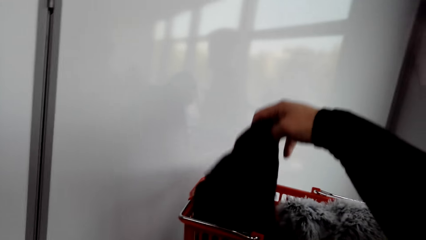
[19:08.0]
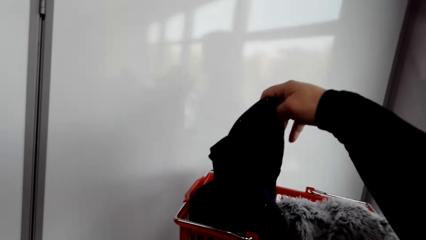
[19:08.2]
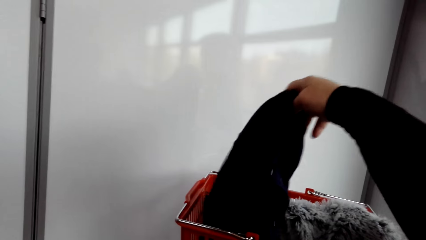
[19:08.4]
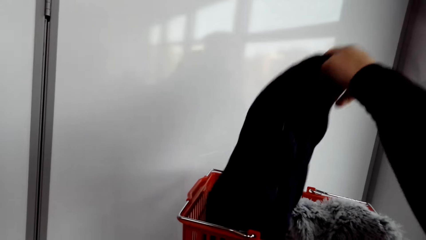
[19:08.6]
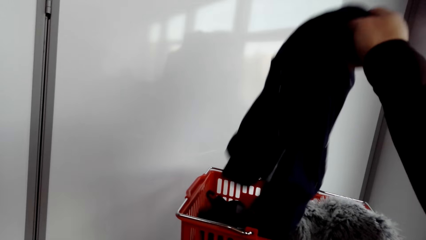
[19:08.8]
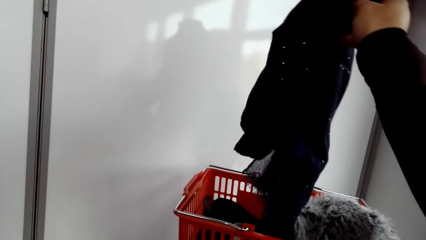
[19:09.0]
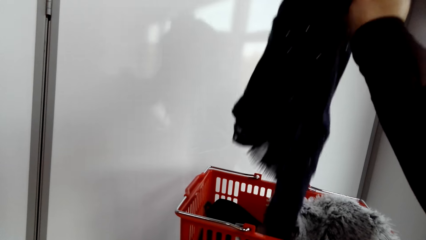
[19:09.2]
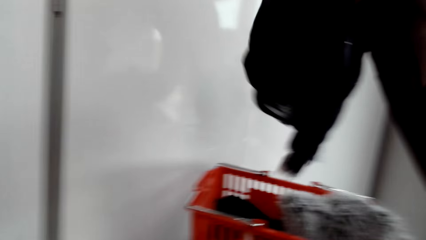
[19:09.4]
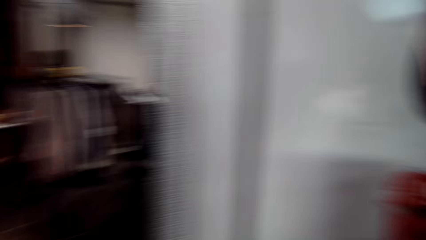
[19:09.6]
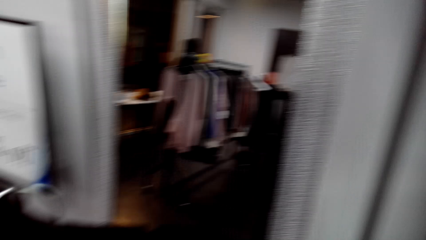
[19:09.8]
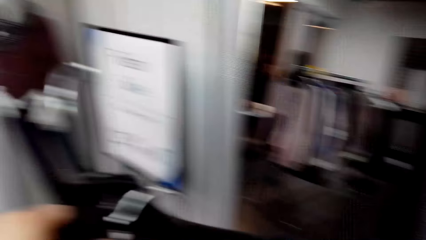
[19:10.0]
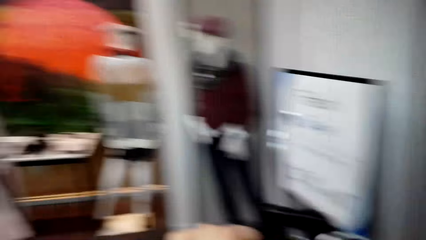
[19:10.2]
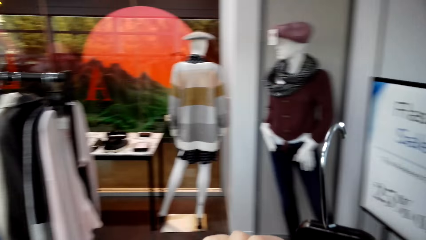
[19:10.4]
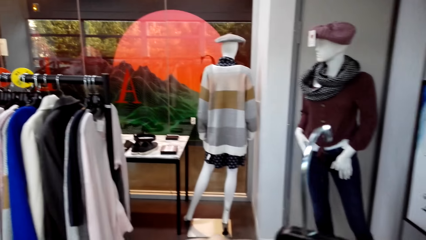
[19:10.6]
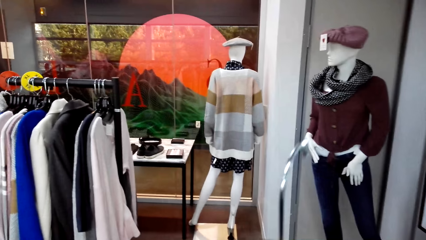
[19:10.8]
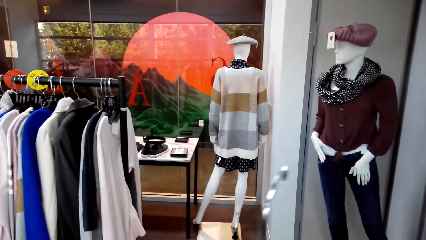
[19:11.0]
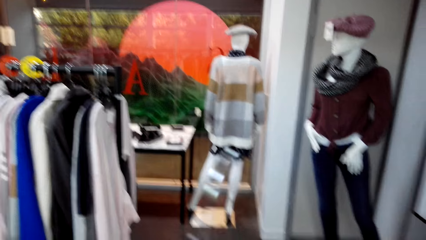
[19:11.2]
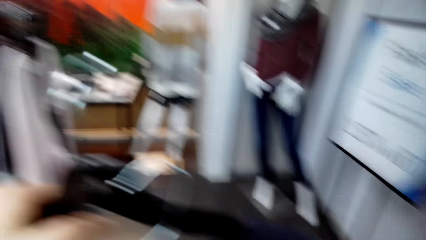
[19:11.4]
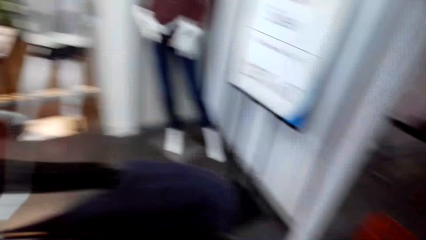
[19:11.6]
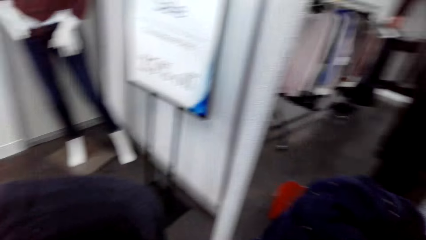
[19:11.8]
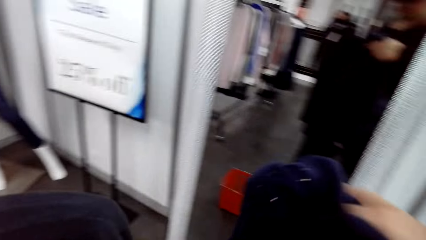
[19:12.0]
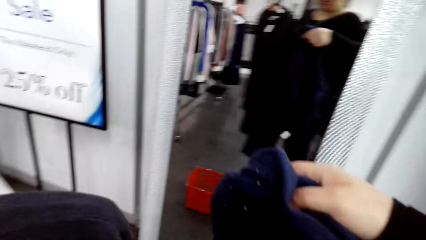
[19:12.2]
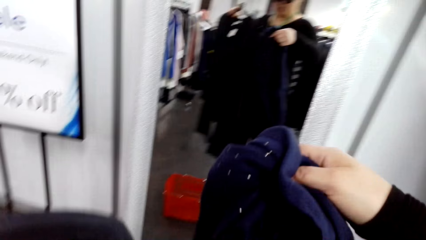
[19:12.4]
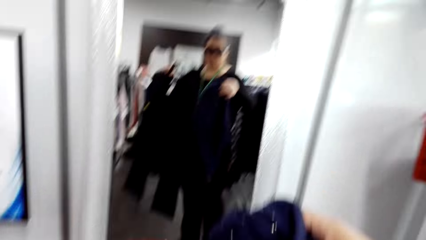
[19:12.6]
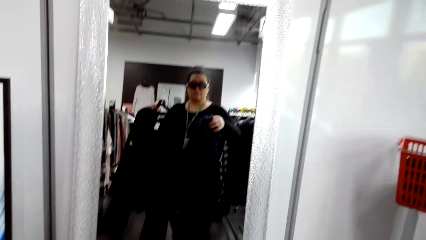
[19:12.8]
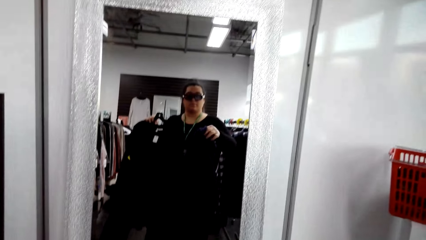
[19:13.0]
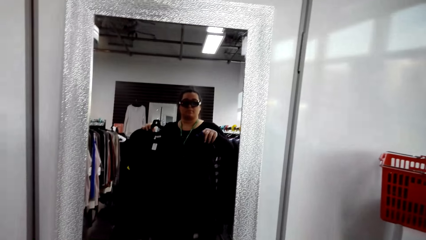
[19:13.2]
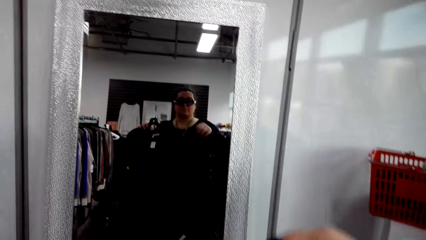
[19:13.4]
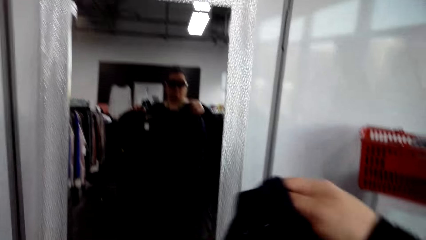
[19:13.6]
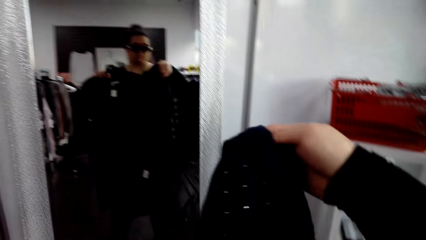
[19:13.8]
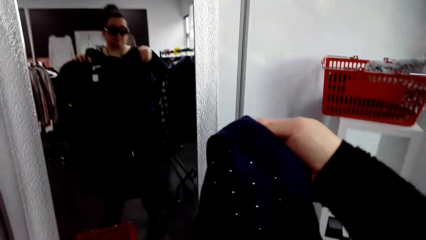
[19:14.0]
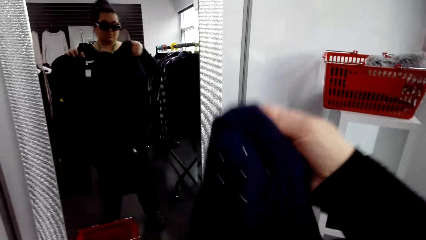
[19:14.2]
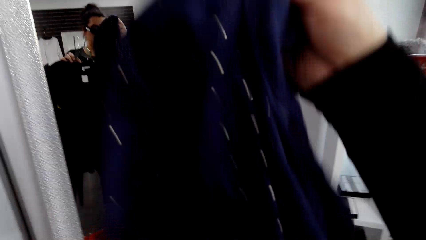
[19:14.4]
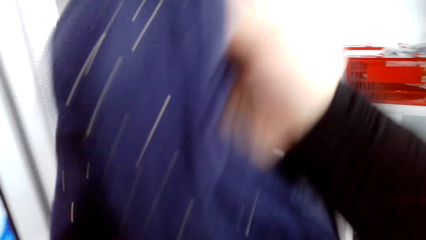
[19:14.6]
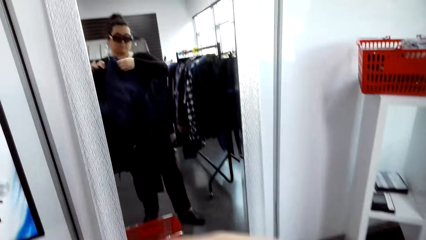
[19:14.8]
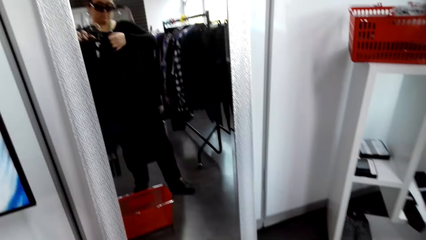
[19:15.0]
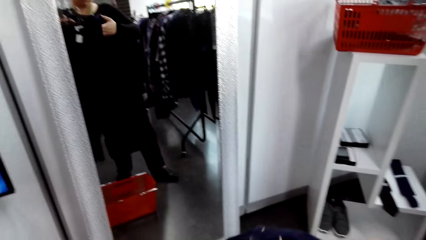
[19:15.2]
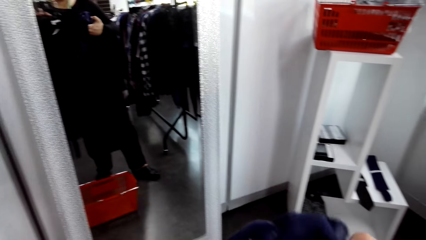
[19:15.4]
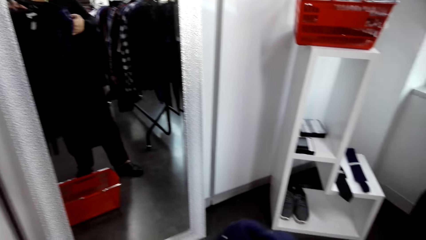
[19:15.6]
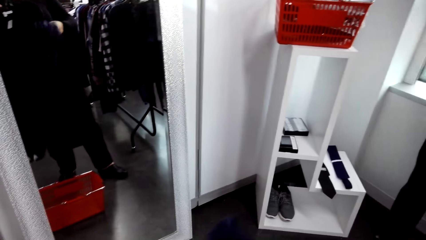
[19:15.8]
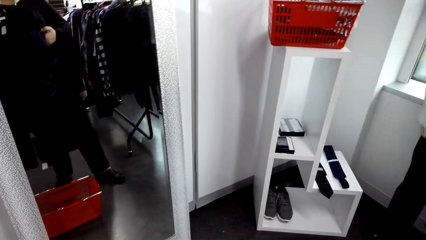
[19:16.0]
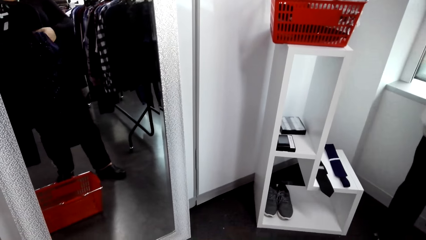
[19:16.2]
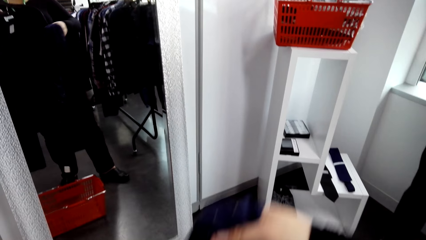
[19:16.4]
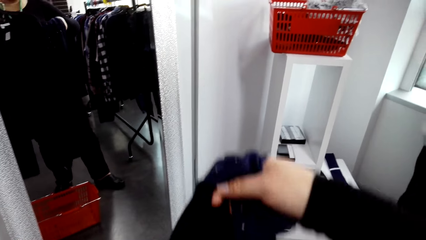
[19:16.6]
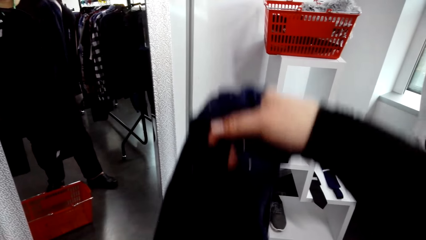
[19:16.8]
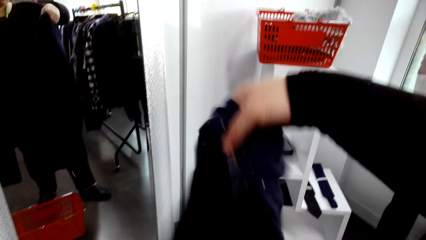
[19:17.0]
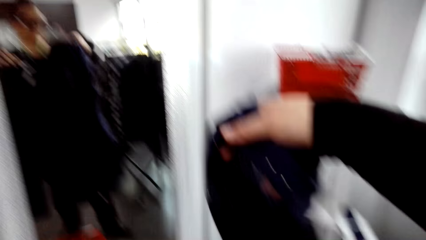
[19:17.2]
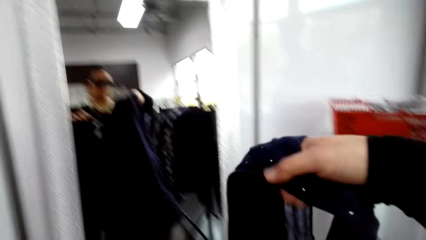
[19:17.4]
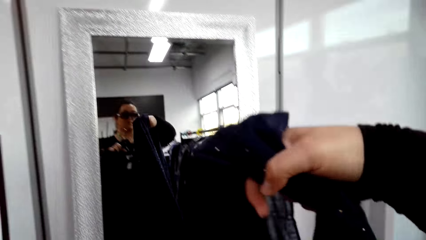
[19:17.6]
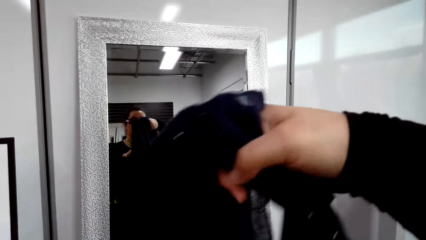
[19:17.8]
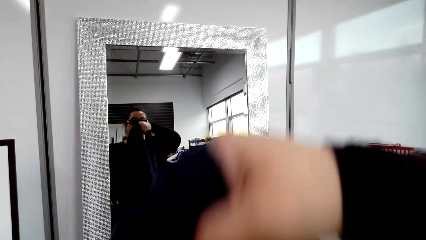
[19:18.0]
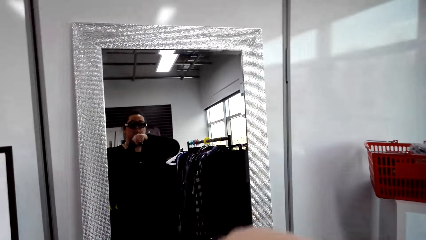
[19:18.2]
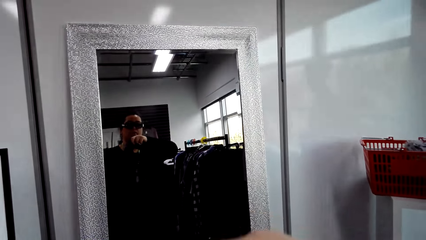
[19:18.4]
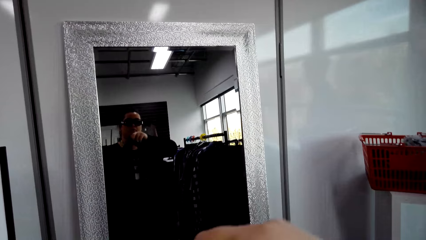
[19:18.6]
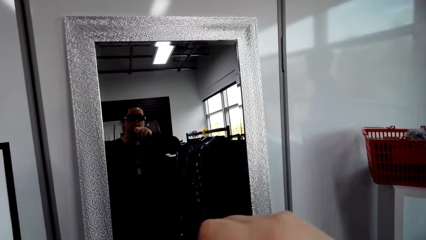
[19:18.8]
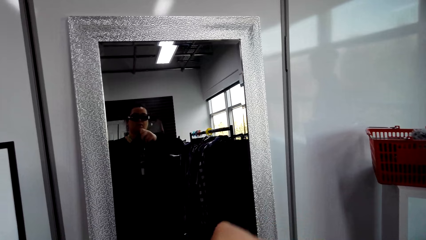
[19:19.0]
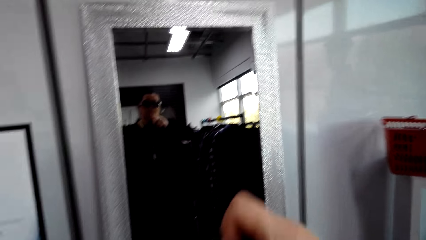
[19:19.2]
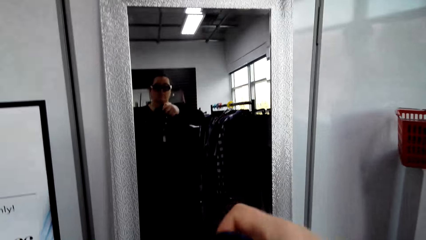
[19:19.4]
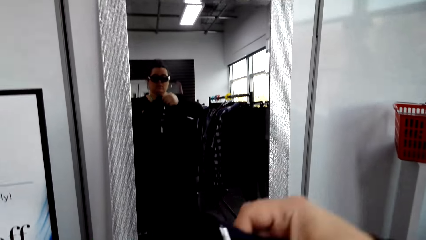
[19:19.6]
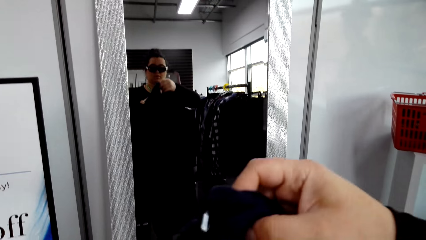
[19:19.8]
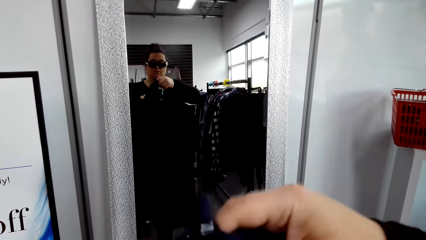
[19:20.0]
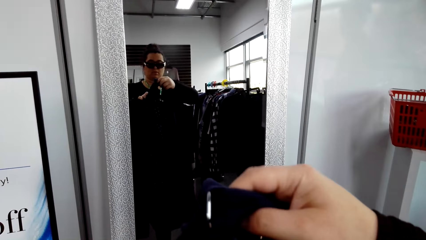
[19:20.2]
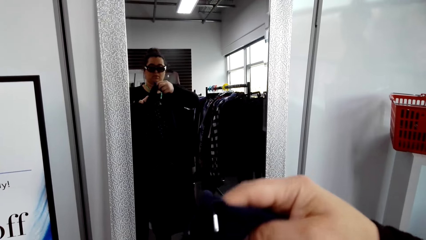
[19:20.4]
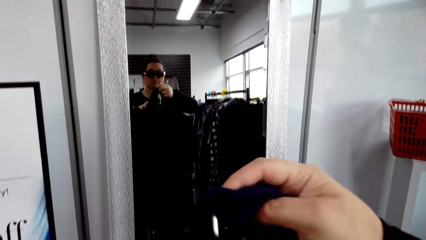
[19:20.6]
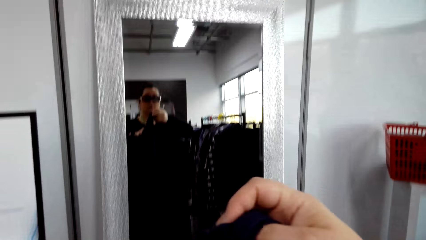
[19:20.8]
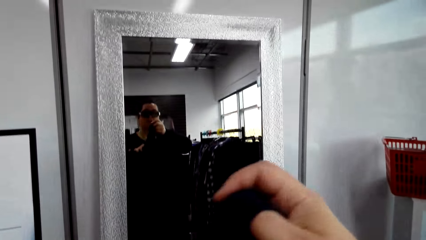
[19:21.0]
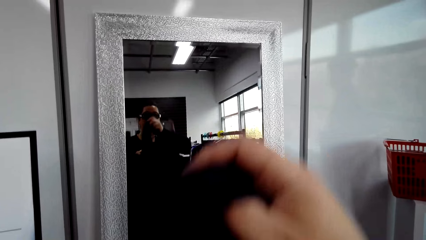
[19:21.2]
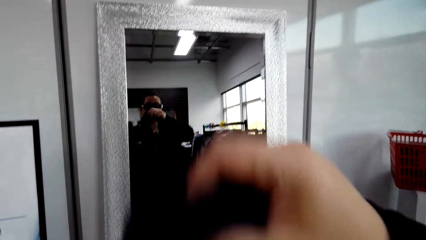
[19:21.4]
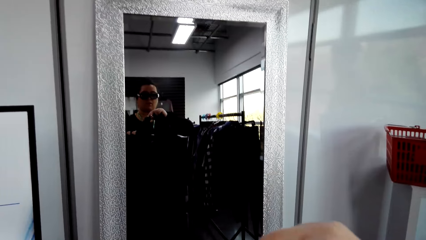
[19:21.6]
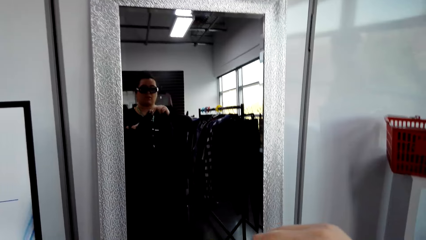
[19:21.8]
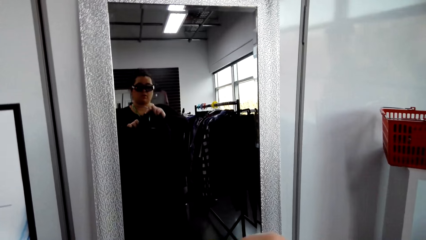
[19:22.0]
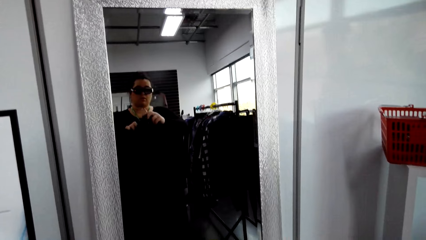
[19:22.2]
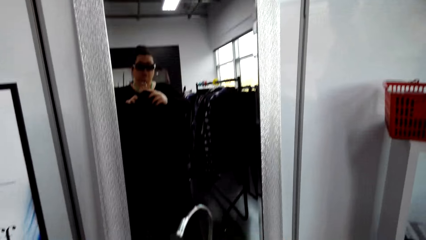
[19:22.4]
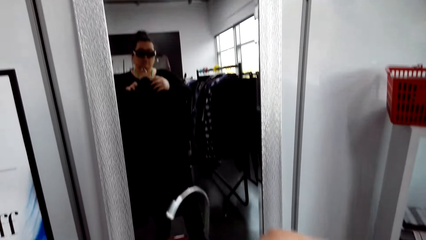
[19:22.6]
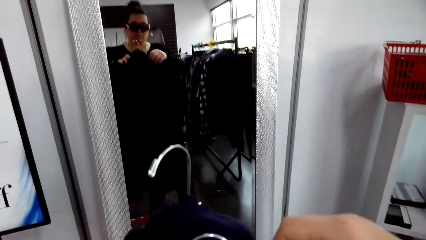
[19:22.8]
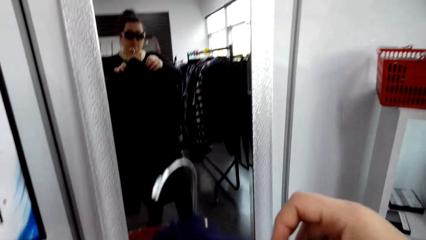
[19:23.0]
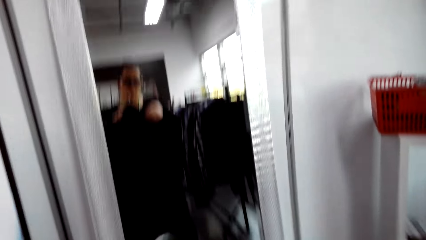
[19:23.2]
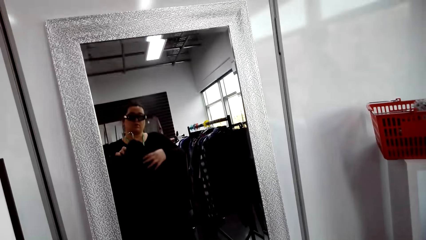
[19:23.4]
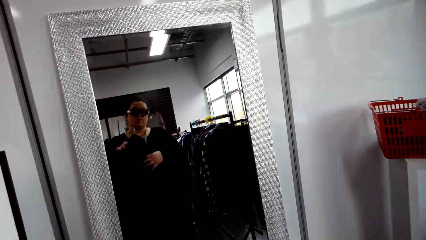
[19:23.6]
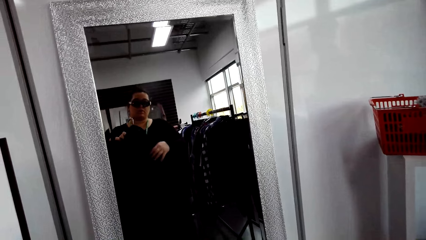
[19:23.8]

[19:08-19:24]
The camera wearer takes clothes in the shopping basket. They hold a cloth. They hold clothes. They look at the mirror.
